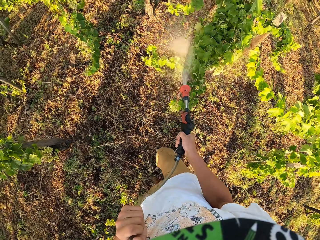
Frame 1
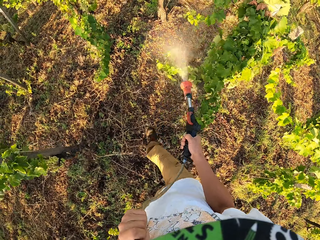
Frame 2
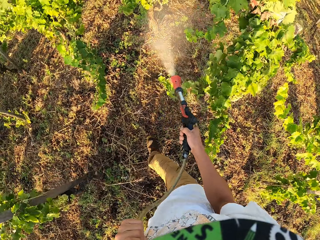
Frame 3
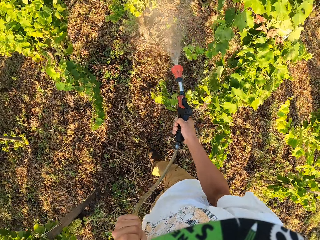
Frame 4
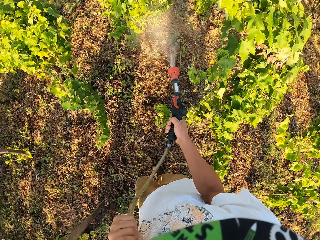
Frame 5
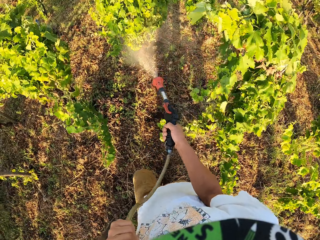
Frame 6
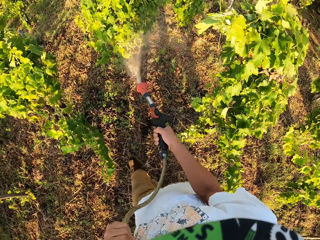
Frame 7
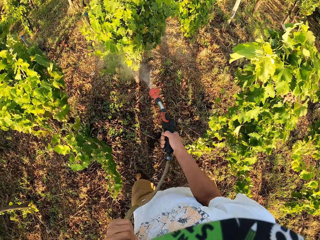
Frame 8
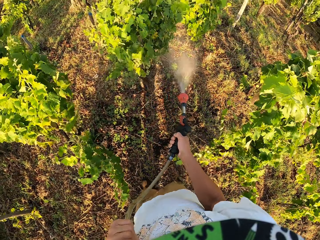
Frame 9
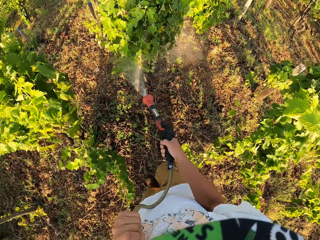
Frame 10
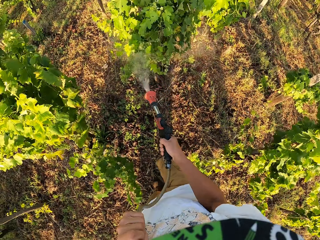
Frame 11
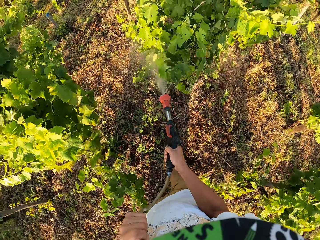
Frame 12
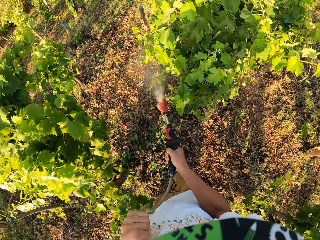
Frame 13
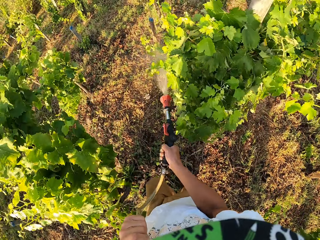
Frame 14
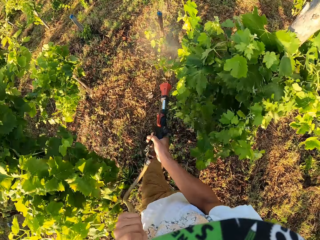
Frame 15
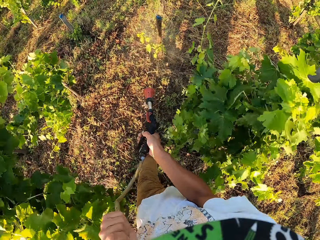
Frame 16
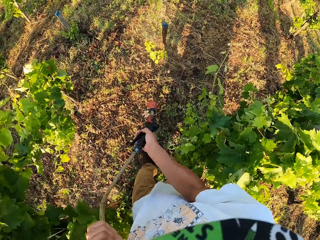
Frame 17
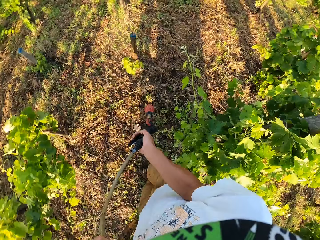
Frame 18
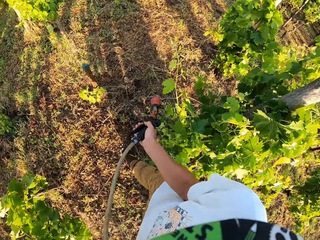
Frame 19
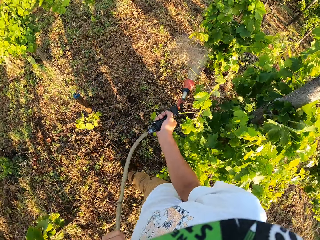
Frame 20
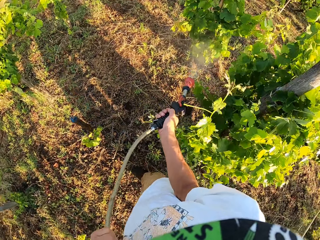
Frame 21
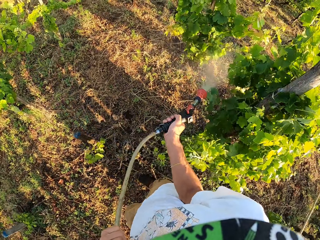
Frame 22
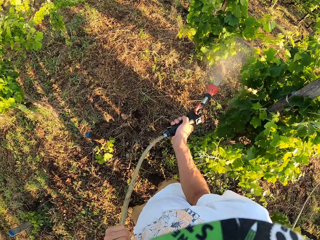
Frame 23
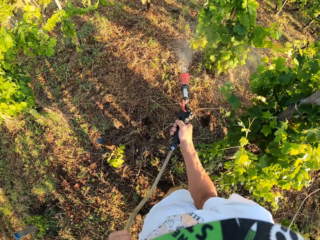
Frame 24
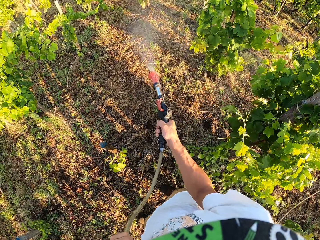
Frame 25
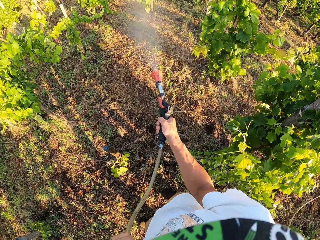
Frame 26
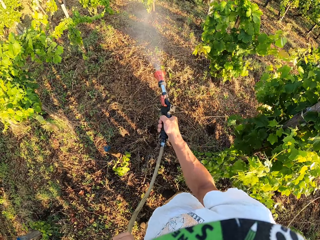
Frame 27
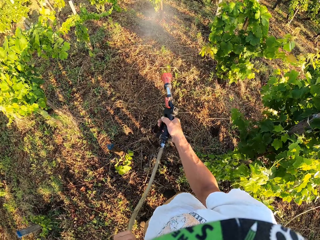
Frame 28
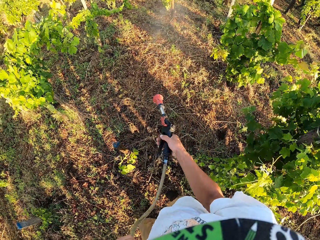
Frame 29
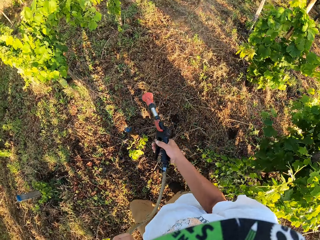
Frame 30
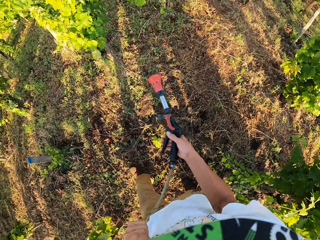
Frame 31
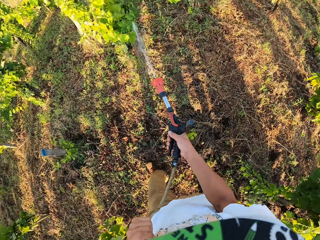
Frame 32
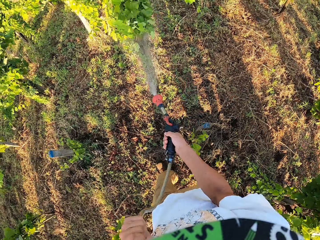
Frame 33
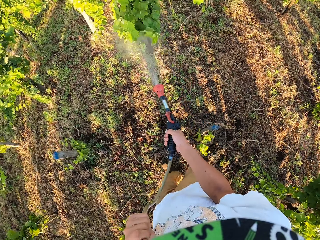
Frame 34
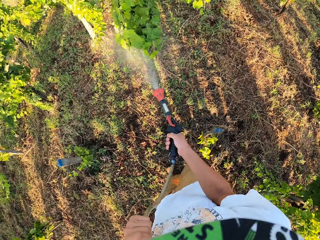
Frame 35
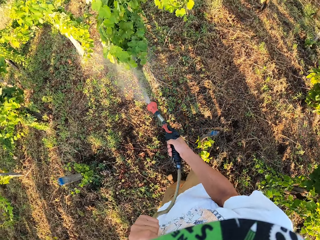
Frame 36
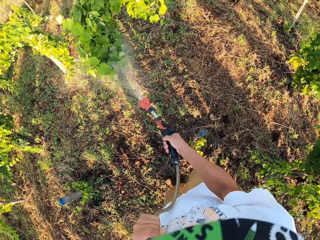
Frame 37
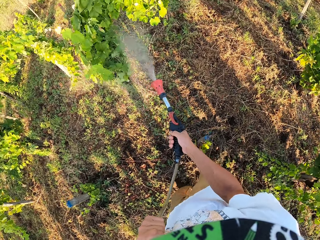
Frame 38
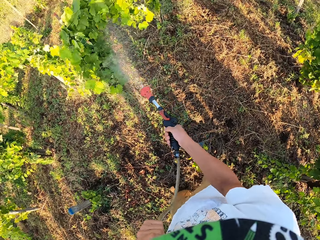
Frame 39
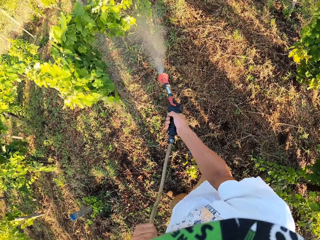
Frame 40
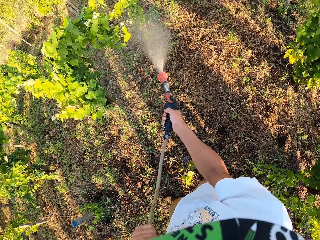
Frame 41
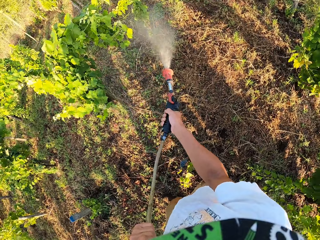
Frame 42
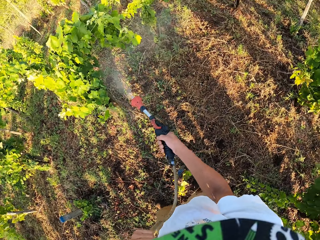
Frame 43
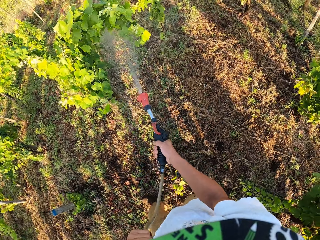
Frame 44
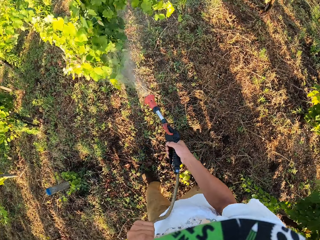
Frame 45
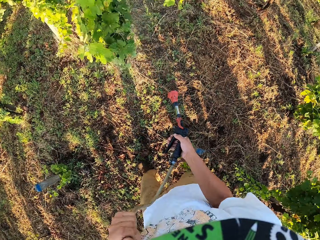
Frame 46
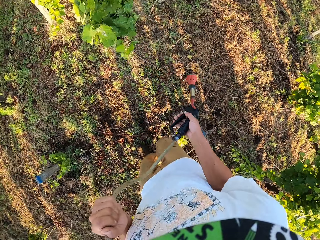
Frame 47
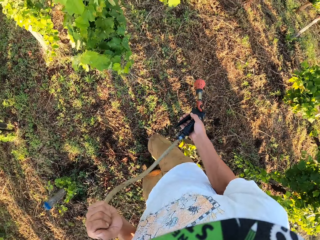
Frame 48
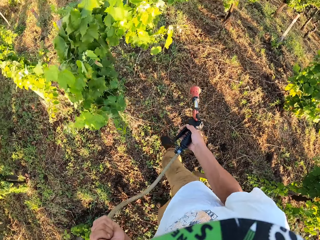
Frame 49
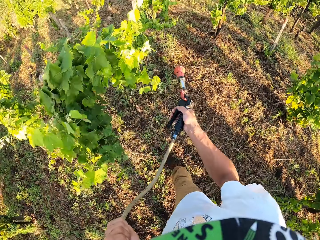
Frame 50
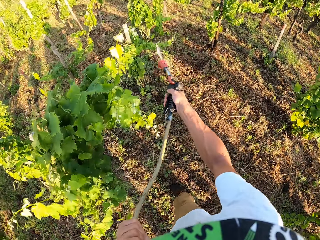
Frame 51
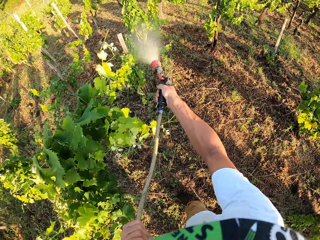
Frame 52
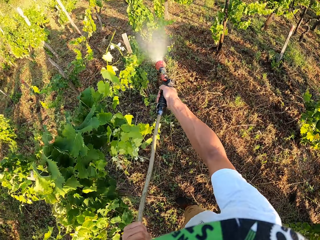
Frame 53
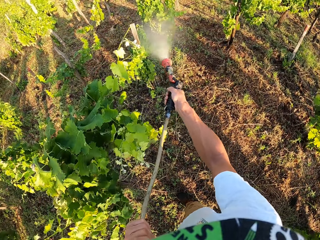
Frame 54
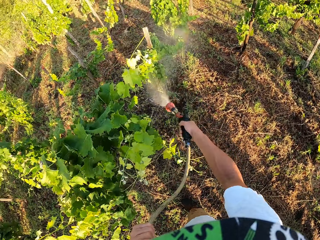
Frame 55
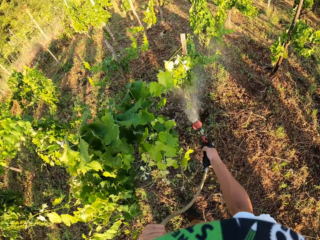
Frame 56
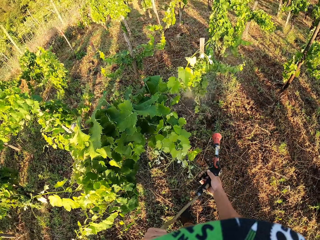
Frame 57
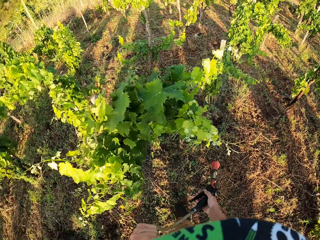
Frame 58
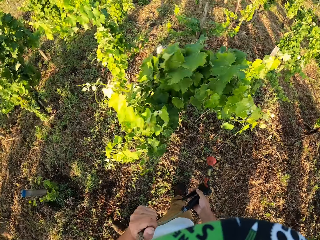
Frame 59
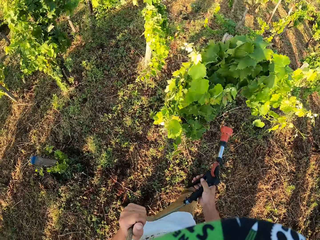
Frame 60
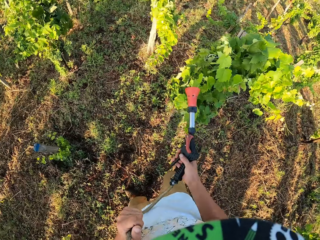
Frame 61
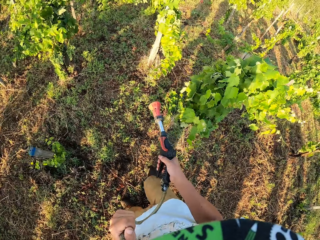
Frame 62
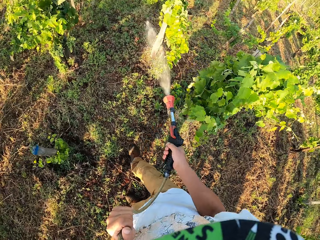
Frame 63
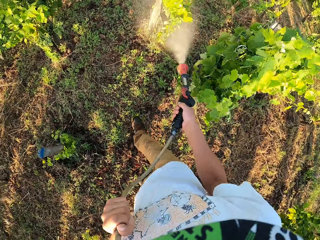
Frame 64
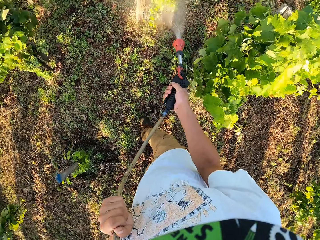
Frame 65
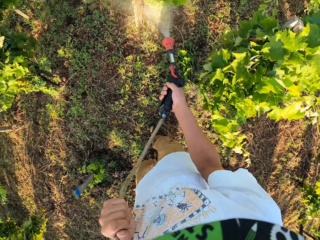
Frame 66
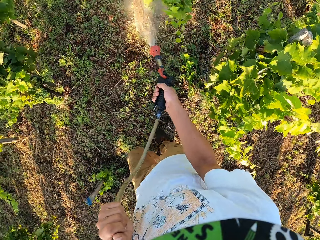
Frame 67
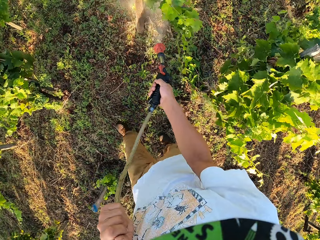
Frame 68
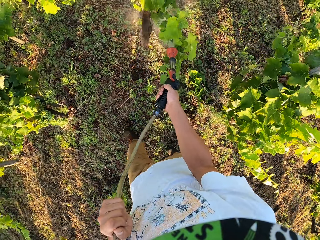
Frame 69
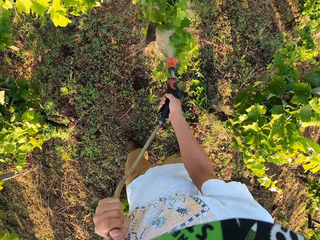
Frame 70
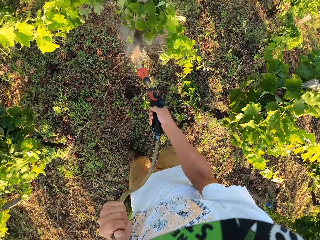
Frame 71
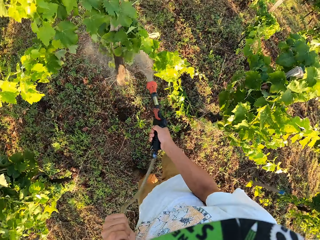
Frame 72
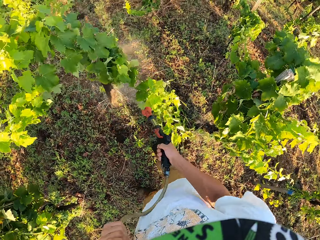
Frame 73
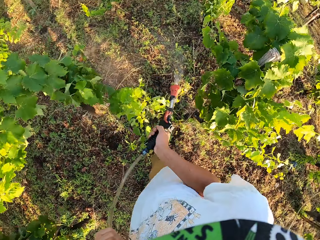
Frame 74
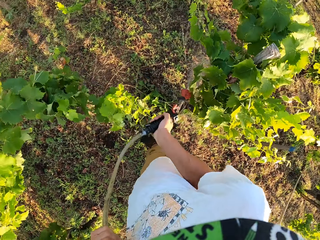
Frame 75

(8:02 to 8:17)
The camera wearer takes a step forward with the sprinkler turned off. They turn off the sprinkler again. They continue to water the field. They take a step forward with the sprinkler turned off. They turn off the sprinkler again. They continue to water the field. They turn off the sprinkler again. They take a step forward with the sprinkler turned off. They continue to water the field. They take a step forward with the sprinkler turned off. They turn off the sprinkler again. They continue to water the field.

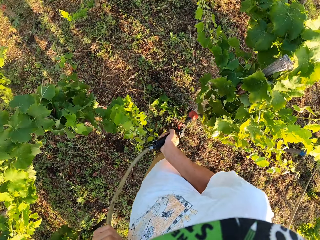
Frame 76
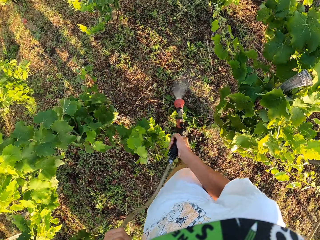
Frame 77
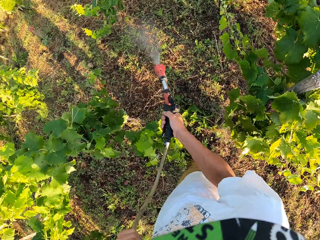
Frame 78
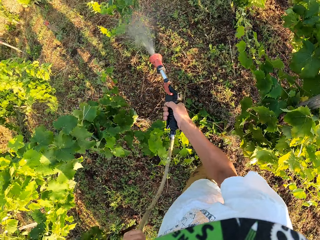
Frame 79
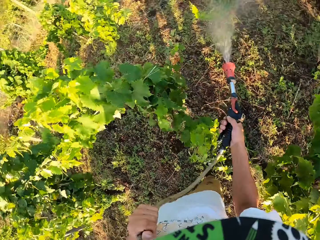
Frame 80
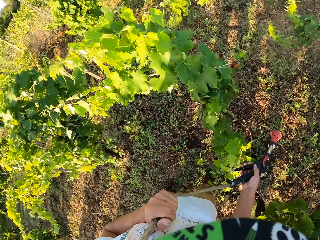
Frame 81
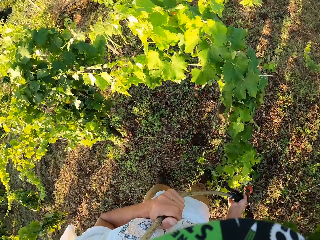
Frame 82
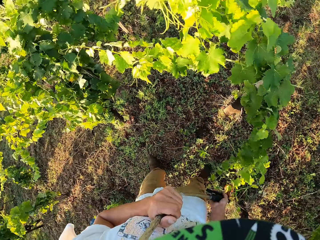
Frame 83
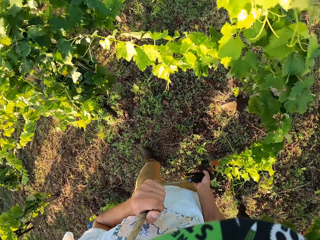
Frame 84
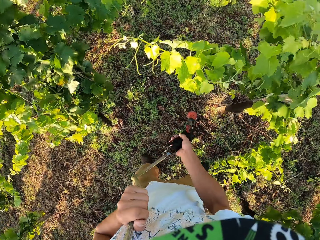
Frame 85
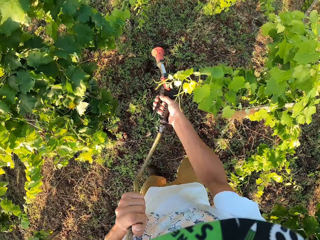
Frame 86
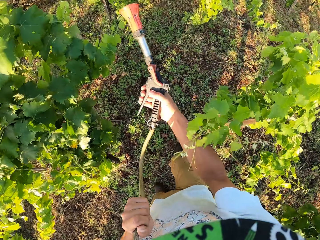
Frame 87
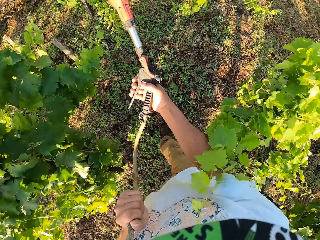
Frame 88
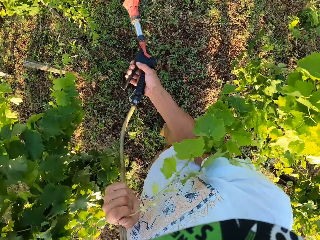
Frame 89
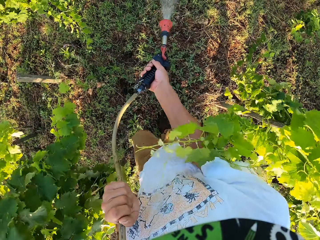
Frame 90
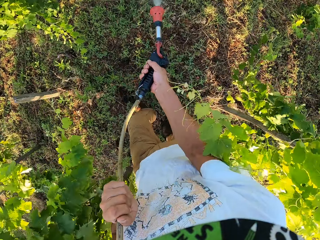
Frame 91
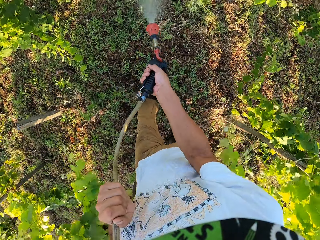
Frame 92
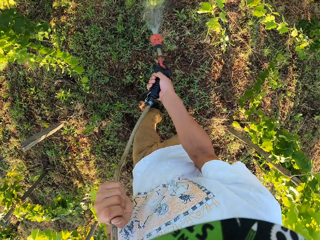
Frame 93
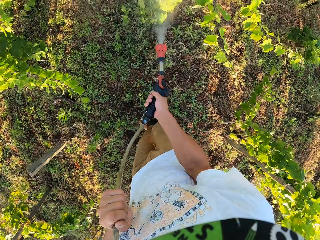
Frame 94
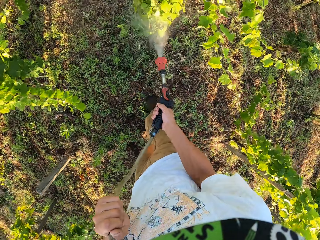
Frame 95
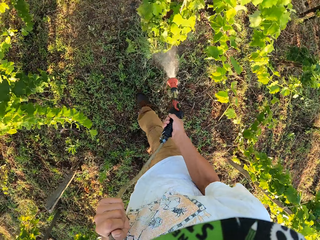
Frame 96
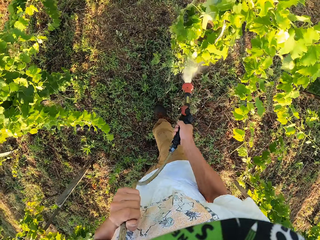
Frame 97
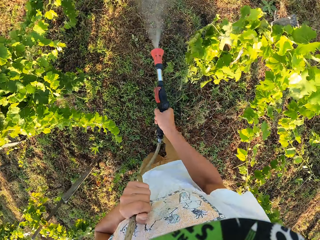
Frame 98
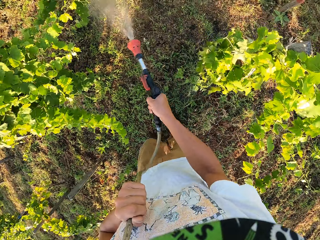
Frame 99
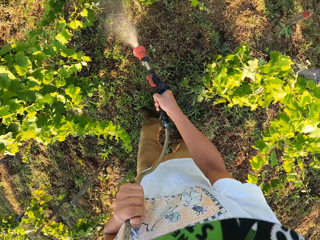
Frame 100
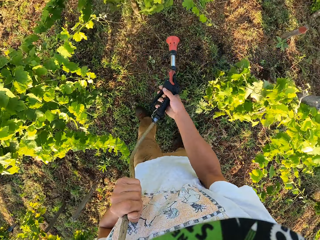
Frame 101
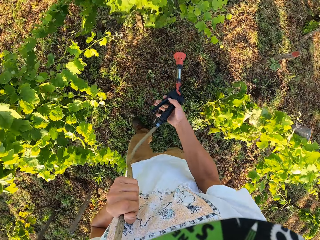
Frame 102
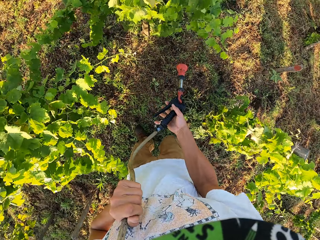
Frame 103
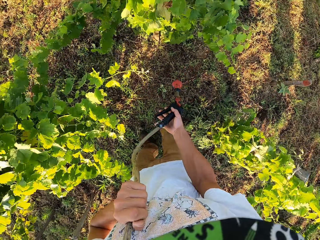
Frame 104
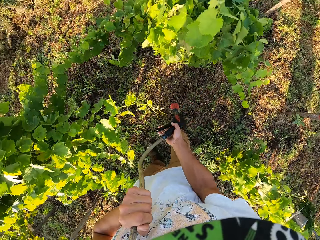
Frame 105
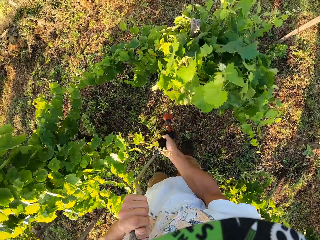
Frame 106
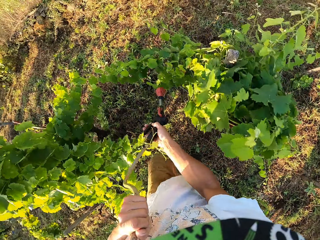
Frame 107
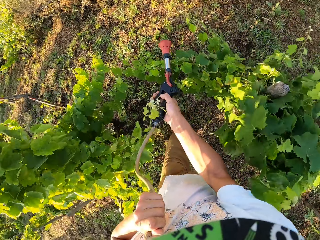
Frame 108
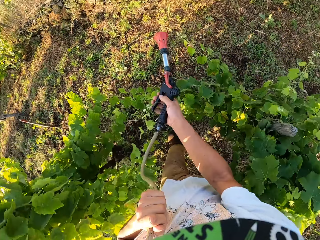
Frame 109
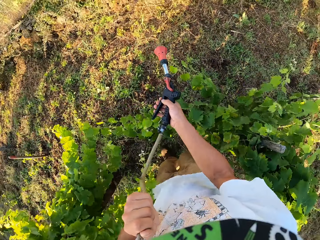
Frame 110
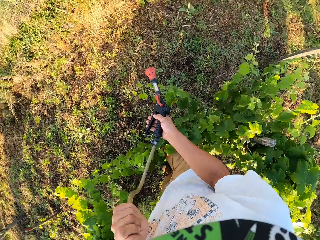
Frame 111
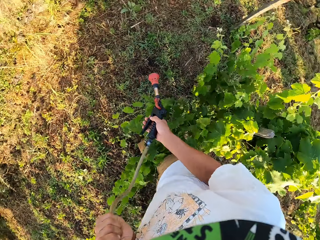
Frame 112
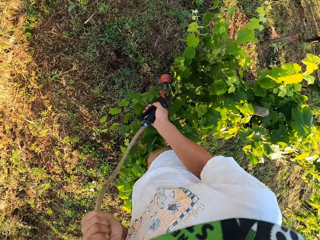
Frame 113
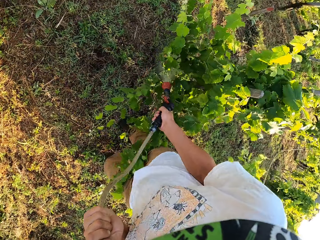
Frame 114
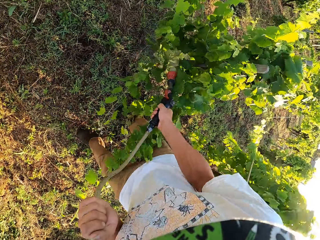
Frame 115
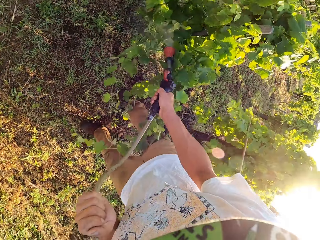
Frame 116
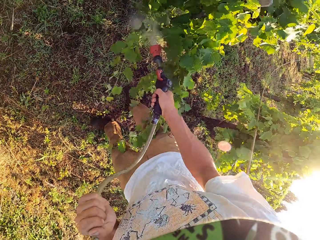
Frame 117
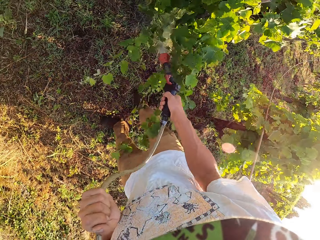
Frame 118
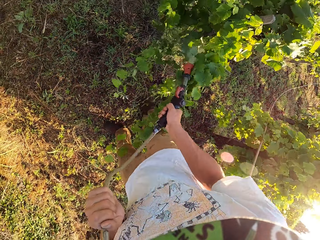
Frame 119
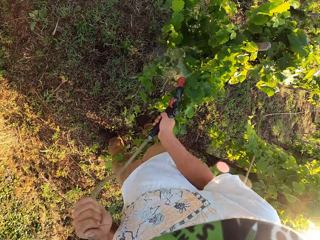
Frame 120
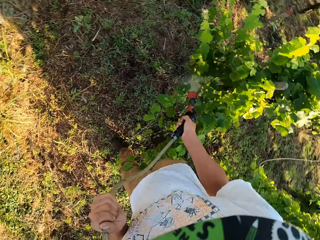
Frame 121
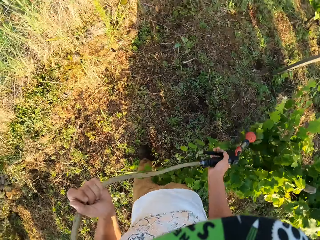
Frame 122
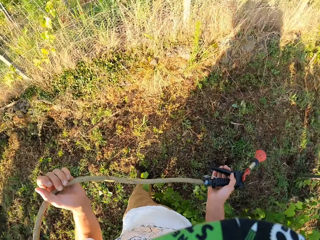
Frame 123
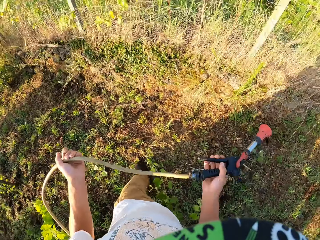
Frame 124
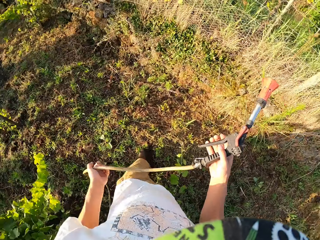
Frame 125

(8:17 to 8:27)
The camera wearer turns off the sprinkler again. They take a step forward with the sprinkler turned off. They continue to water the field. They take a few steps forward with the sprinkler turned off. They turn off the sprinkler again. They continue to water the field. They turn to the left. They turn off the sprinkler again. They take a step forward with the sprinkler turned off.
